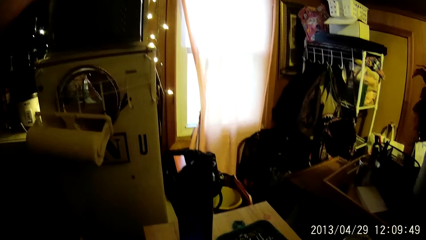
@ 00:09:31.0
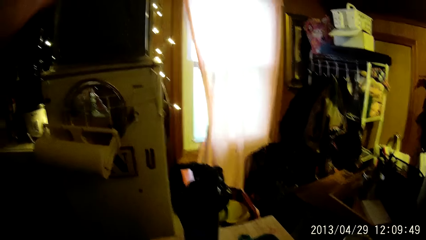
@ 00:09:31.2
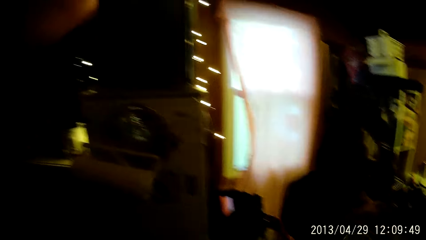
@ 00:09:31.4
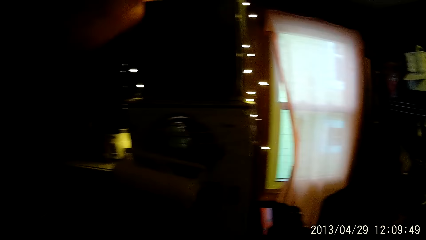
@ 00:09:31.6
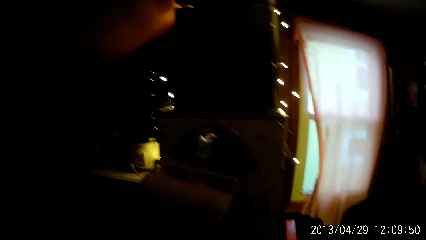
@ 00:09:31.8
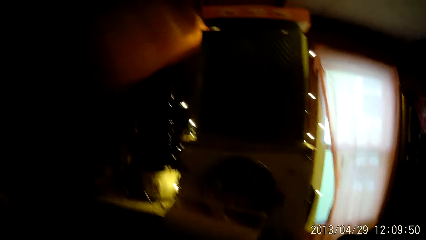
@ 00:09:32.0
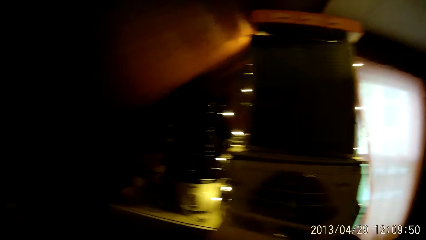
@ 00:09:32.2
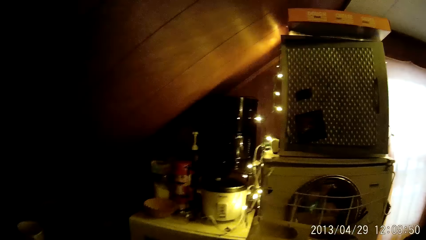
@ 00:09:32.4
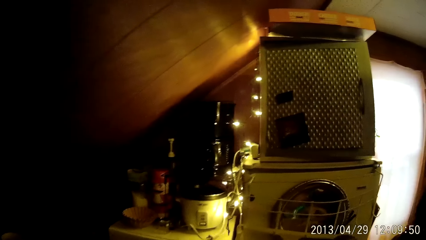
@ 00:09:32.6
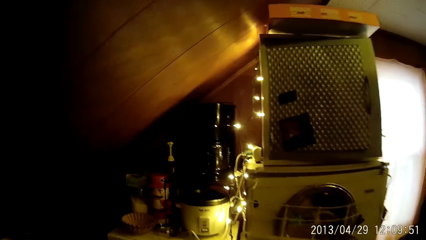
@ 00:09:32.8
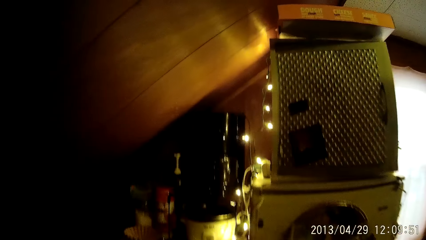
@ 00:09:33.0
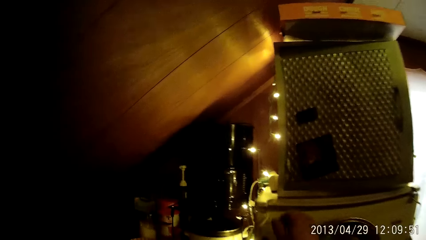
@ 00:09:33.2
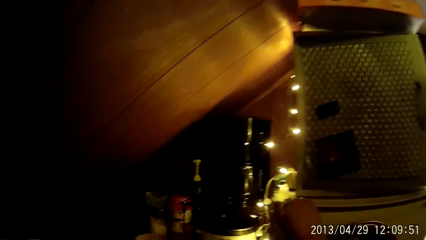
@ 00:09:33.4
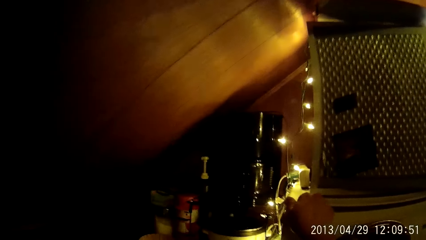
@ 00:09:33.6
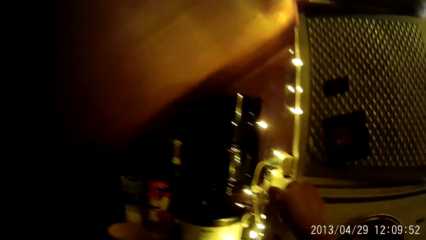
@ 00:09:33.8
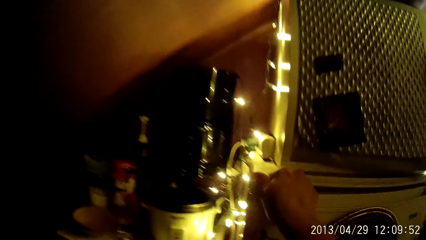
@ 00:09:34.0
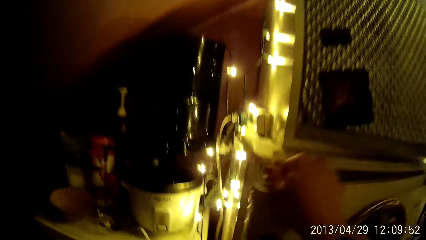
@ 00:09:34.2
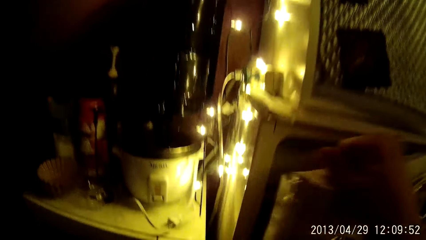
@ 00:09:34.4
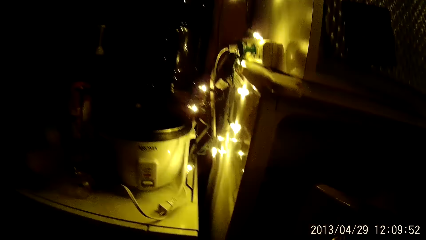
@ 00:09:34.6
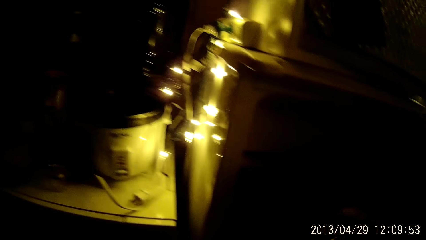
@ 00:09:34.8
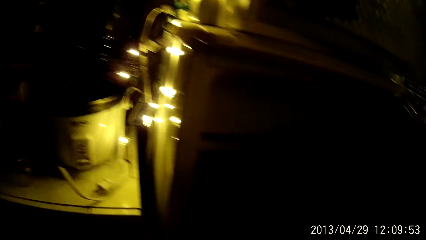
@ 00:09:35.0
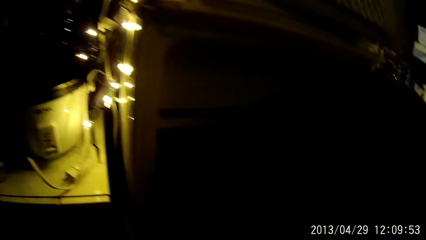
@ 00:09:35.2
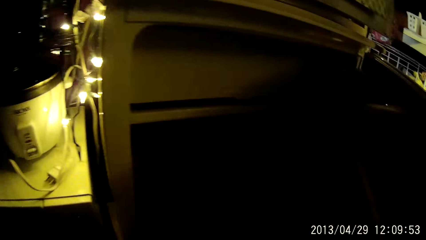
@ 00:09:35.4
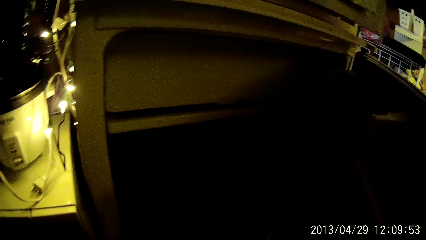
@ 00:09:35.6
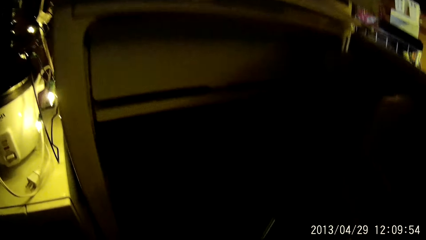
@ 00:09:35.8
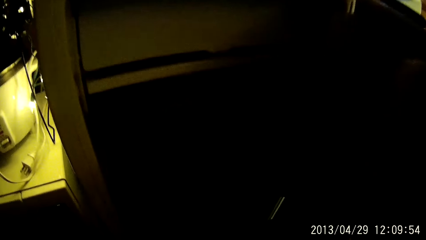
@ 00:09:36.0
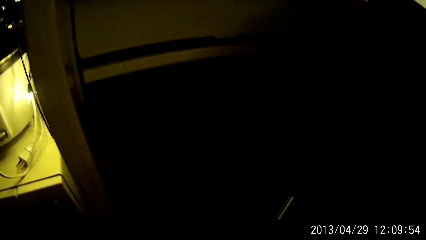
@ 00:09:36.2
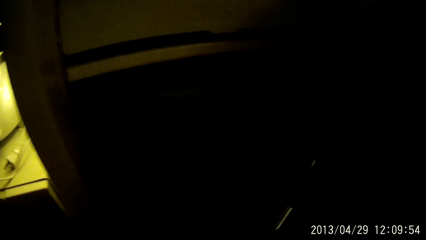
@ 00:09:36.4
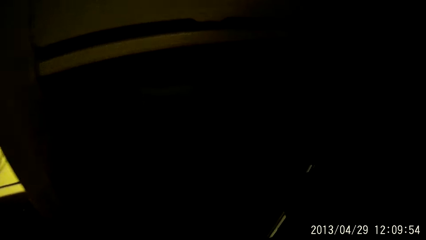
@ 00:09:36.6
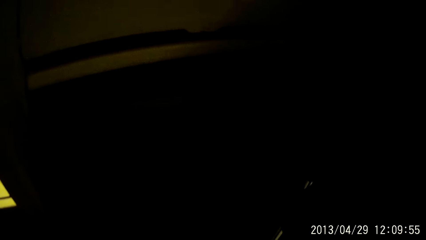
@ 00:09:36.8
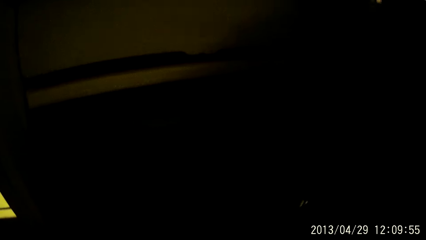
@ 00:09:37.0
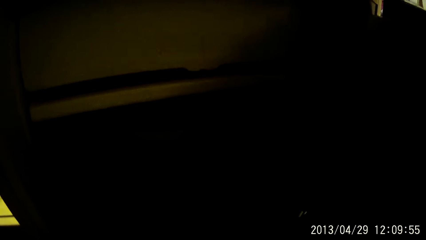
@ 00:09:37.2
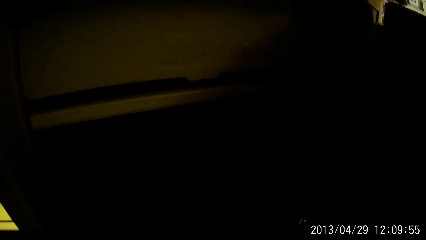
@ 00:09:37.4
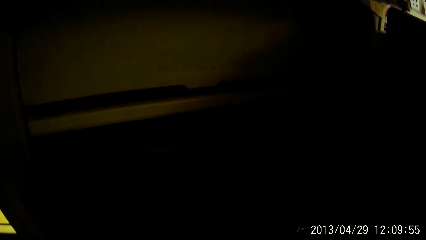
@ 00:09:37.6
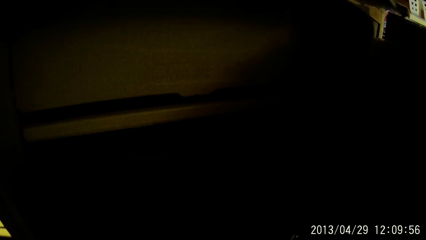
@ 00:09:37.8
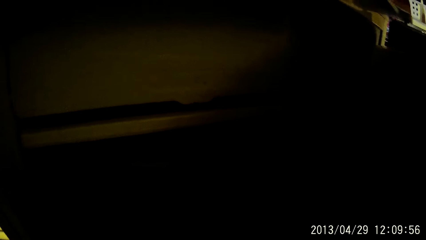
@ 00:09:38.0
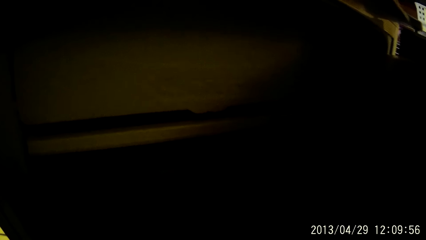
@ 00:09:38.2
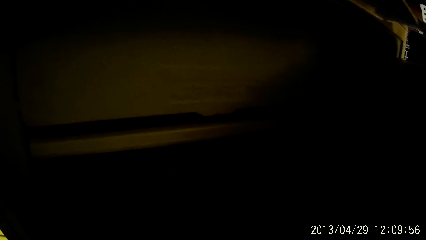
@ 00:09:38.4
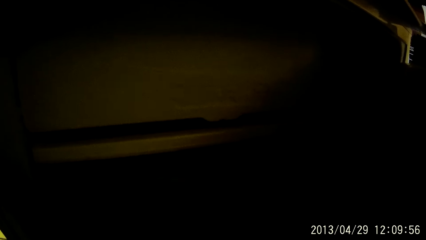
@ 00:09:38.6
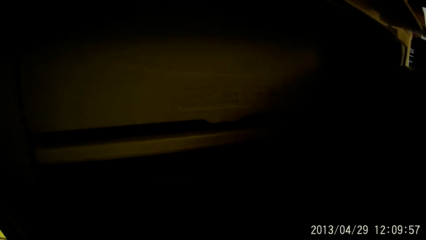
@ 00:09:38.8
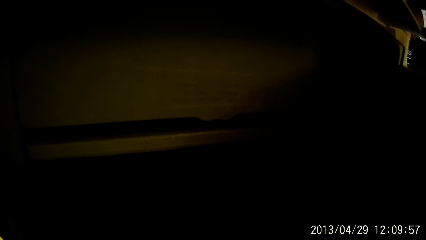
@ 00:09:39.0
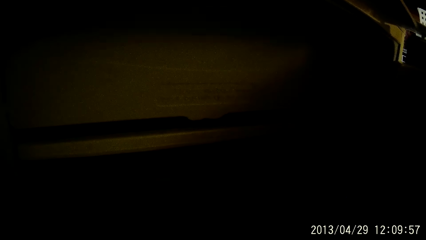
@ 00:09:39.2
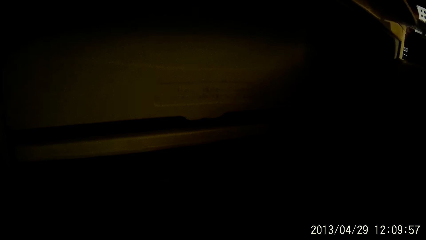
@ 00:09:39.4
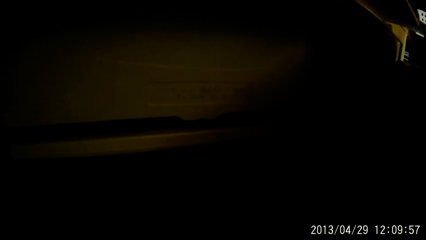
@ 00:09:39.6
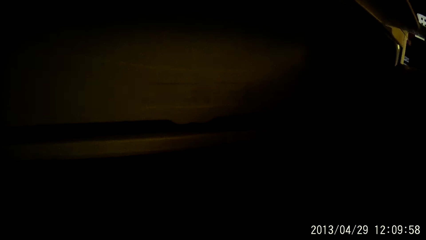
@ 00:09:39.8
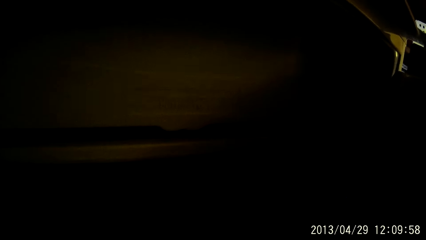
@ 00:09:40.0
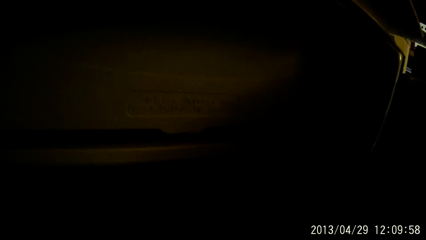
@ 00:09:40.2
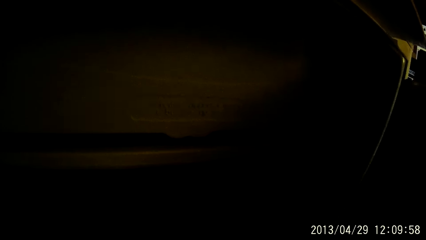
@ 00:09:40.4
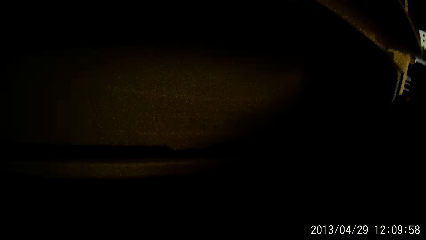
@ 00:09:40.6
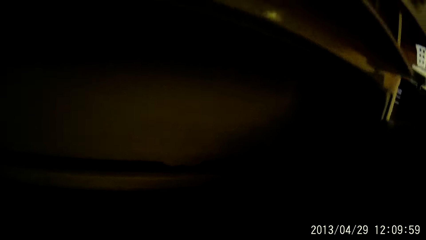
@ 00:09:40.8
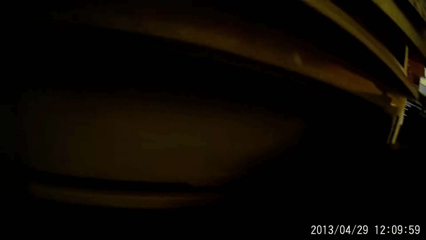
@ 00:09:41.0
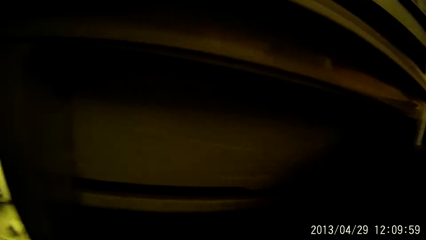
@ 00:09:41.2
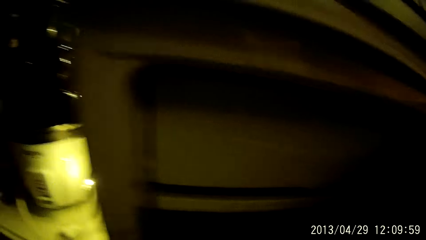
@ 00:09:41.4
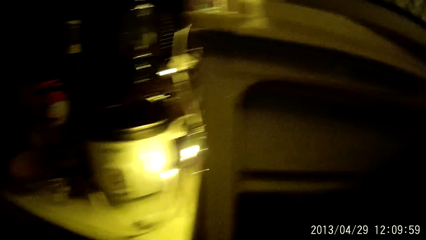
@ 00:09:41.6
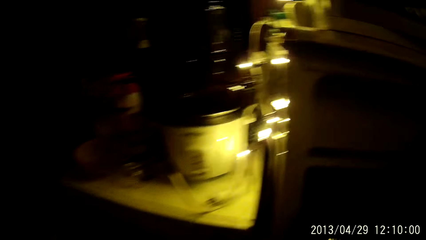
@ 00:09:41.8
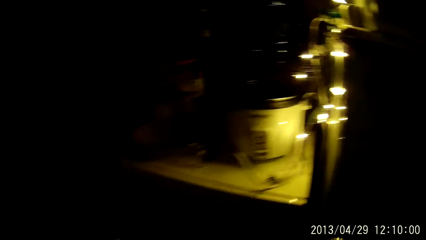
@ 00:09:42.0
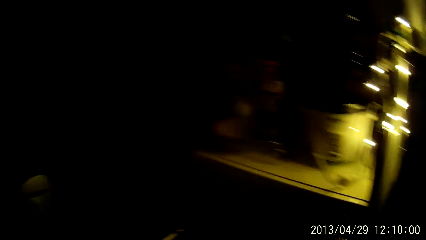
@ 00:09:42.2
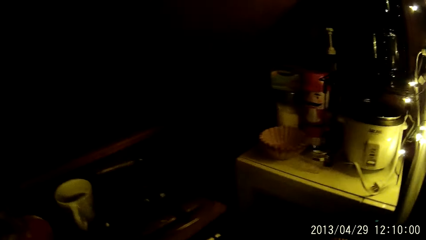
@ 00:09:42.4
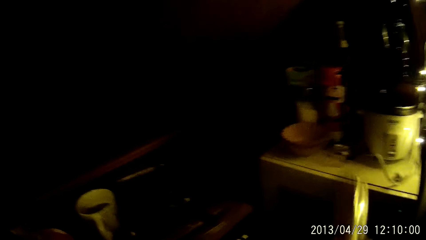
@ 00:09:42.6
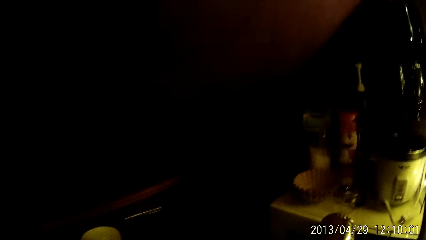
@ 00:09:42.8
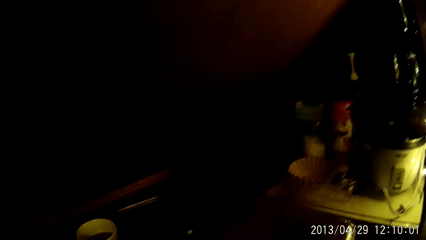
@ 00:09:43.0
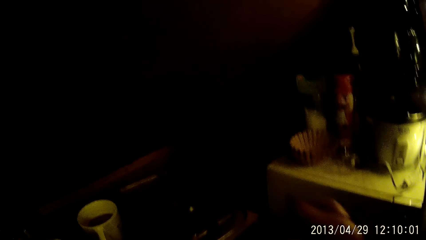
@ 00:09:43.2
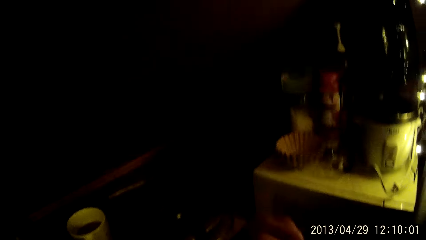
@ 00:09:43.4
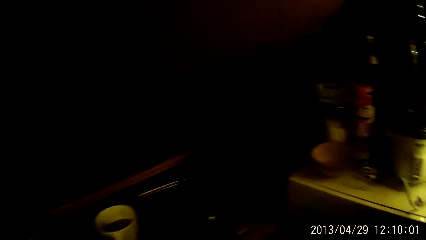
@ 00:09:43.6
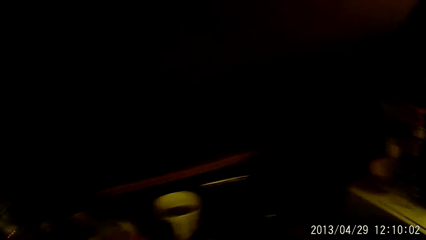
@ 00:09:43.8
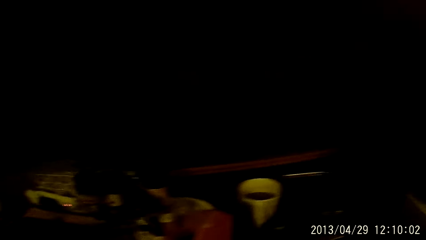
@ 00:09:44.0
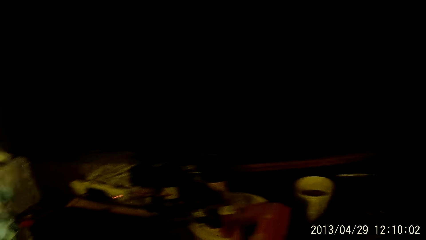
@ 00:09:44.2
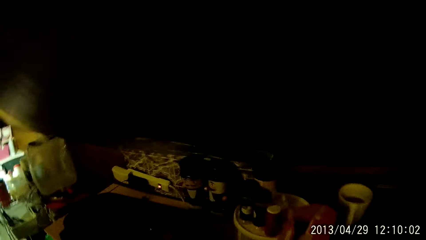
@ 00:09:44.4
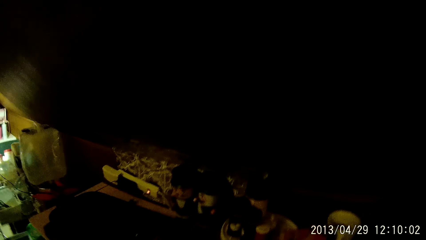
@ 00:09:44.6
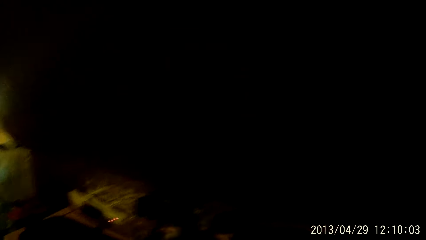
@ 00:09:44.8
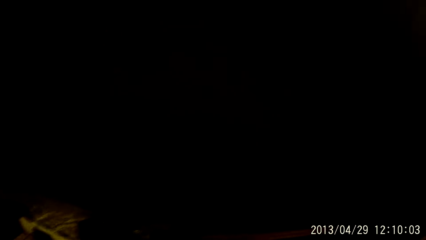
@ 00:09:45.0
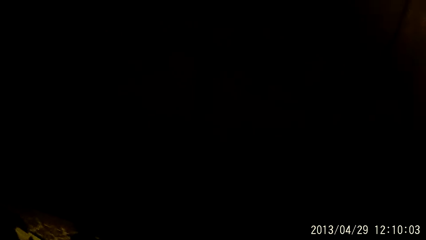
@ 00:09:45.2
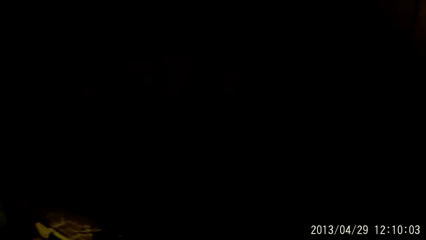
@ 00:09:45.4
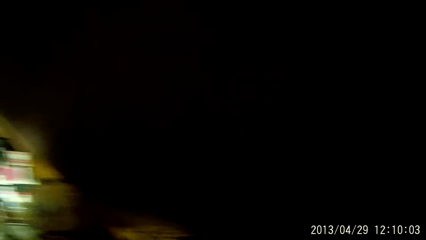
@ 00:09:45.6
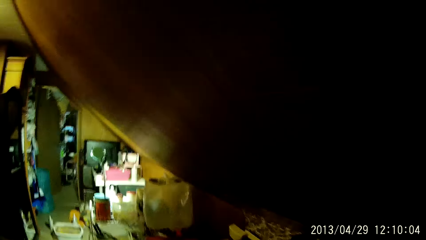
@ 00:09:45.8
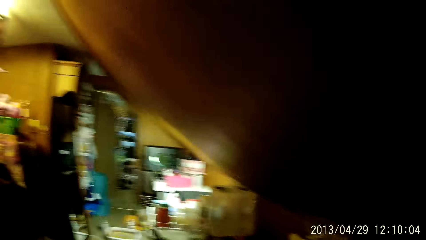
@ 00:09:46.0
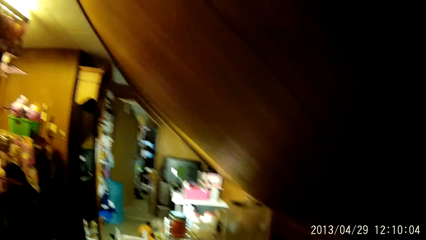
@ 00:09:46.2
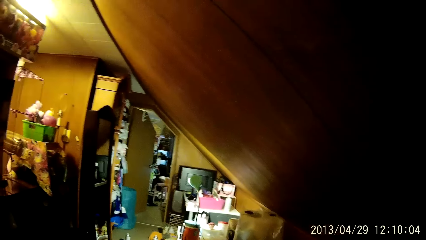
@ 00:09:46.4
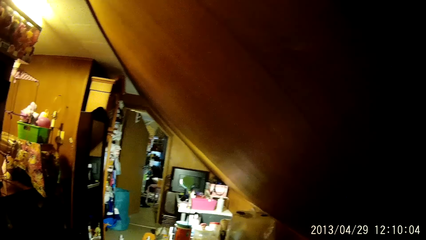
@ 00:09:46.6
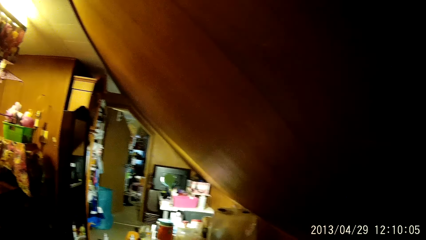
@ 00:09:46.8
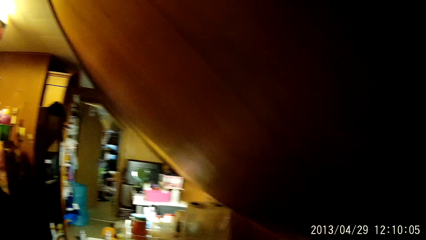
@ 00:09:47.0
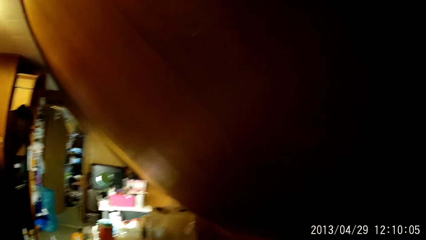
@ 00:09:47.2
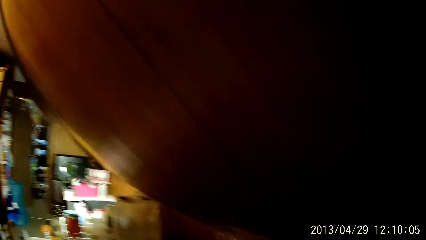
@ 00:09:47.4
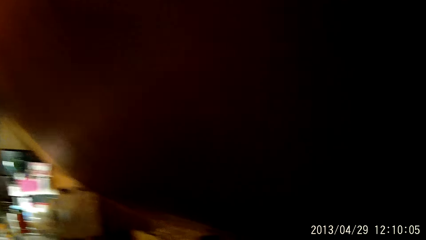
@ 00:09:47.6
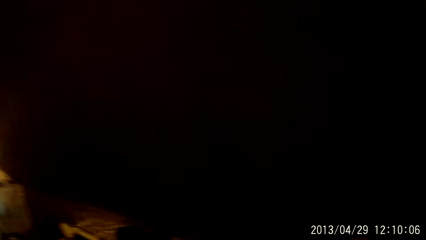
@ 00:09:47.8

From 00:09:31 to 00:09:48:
The camera wearer opens a refrigerator or fridge with her right hand. She closes the fridge. She touches a microwave with her left hand. She moves around the kitchen.
